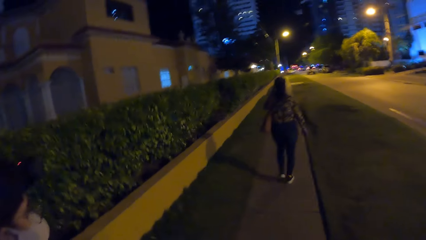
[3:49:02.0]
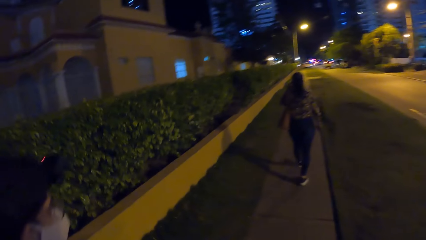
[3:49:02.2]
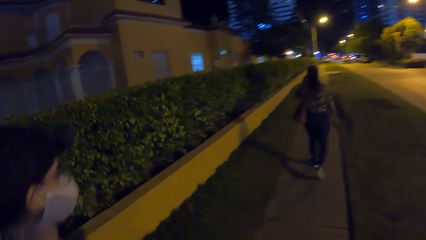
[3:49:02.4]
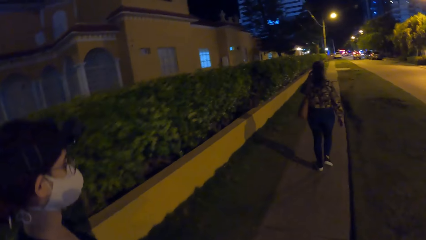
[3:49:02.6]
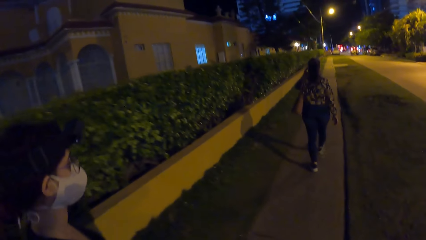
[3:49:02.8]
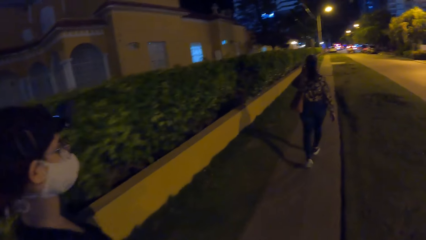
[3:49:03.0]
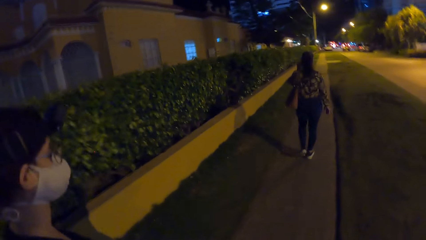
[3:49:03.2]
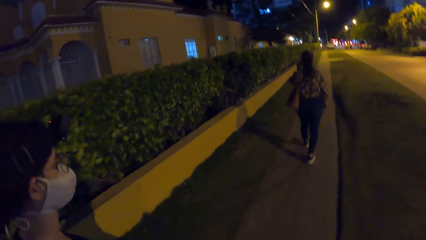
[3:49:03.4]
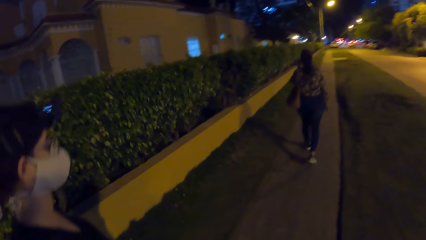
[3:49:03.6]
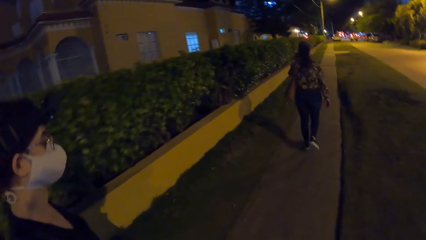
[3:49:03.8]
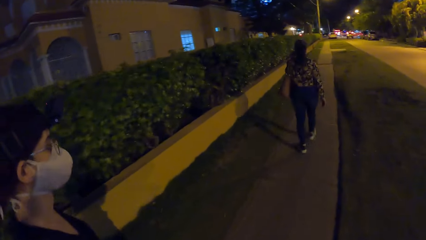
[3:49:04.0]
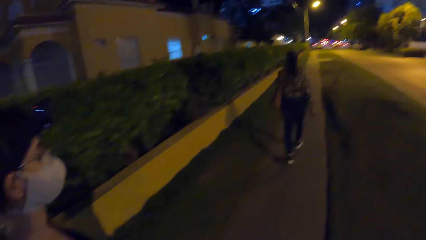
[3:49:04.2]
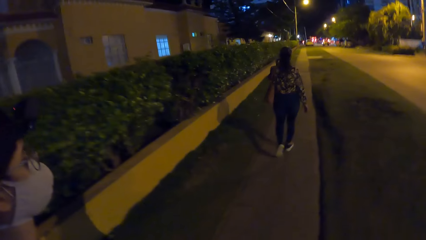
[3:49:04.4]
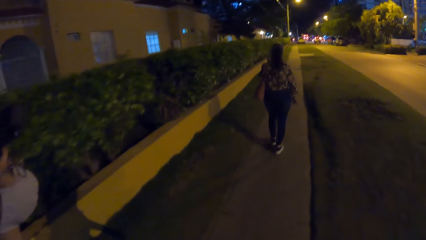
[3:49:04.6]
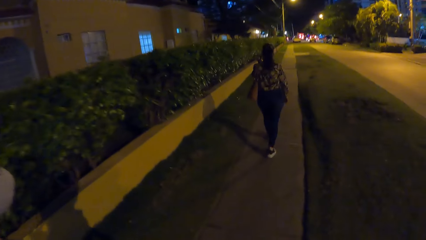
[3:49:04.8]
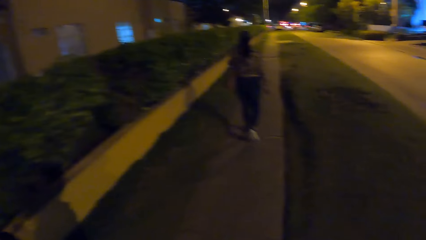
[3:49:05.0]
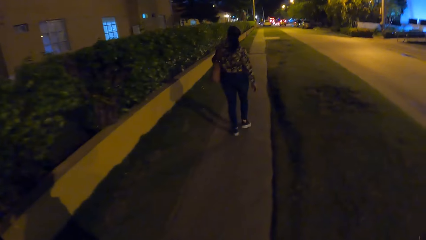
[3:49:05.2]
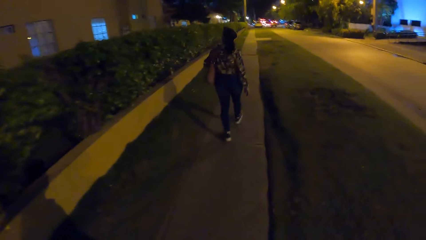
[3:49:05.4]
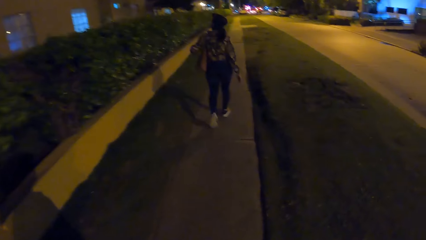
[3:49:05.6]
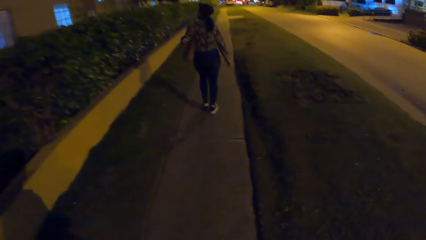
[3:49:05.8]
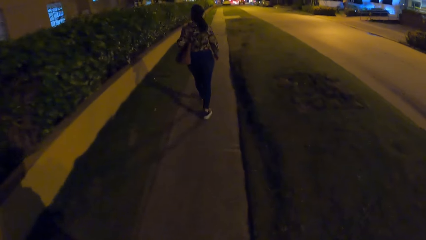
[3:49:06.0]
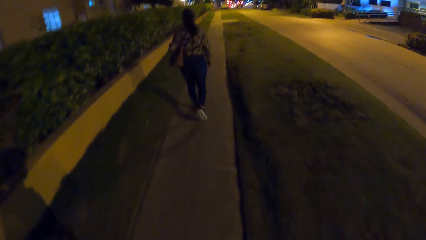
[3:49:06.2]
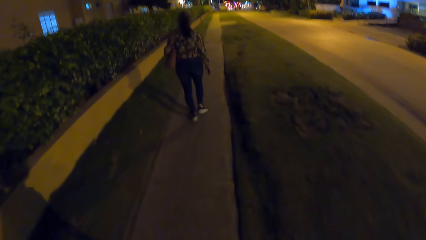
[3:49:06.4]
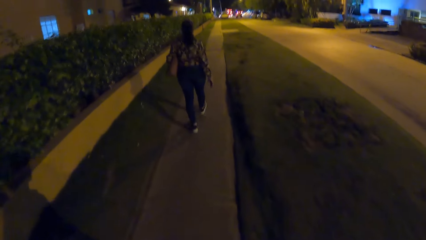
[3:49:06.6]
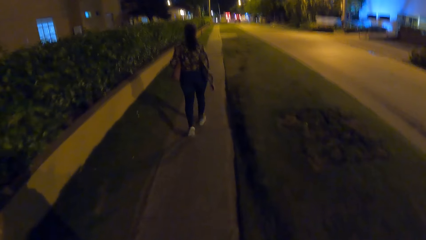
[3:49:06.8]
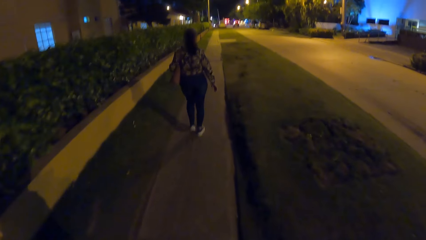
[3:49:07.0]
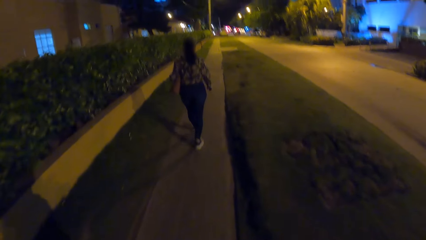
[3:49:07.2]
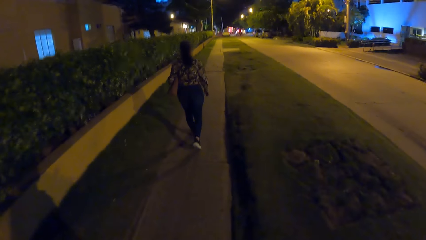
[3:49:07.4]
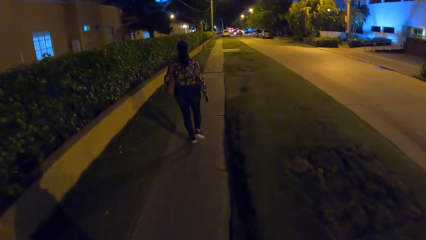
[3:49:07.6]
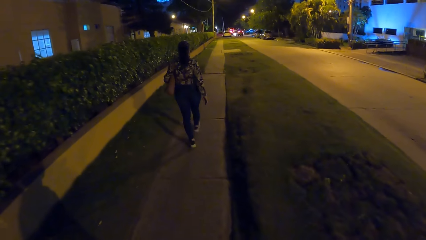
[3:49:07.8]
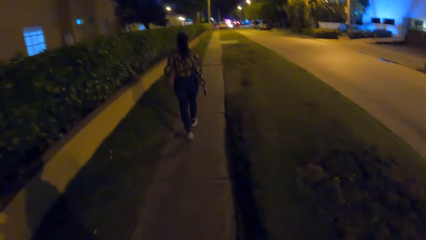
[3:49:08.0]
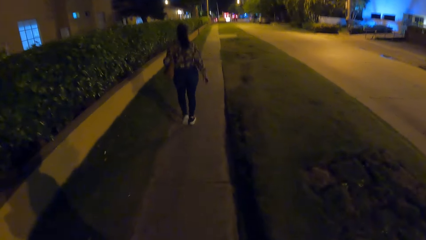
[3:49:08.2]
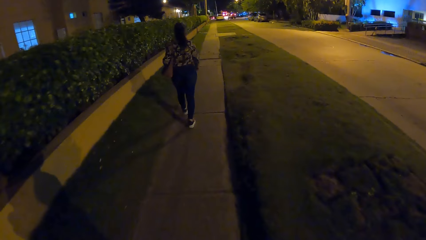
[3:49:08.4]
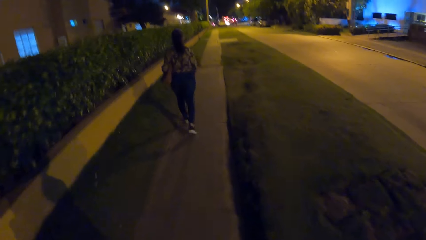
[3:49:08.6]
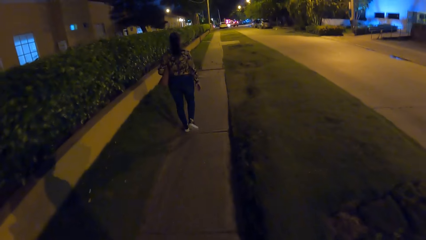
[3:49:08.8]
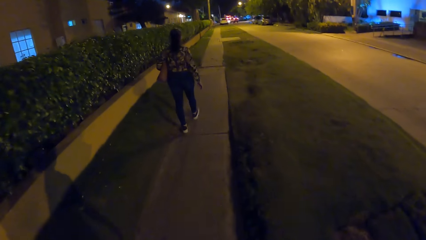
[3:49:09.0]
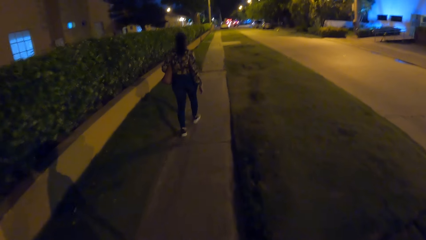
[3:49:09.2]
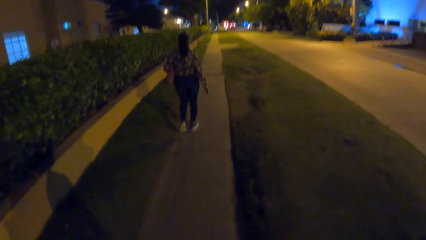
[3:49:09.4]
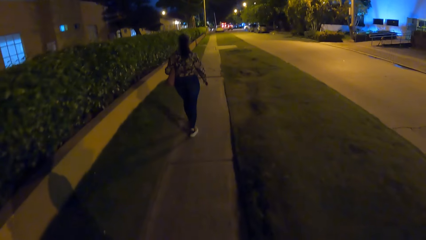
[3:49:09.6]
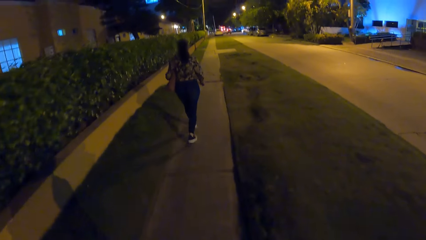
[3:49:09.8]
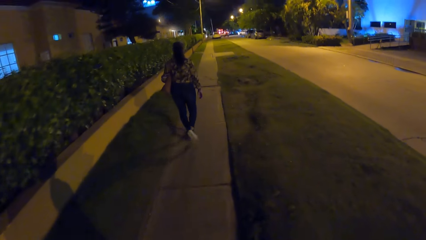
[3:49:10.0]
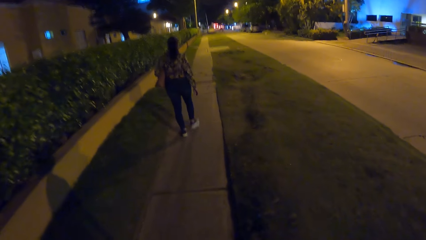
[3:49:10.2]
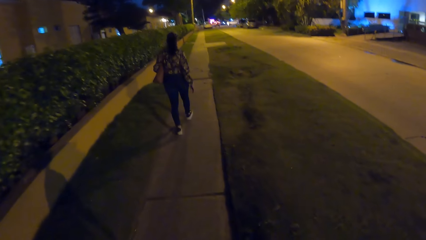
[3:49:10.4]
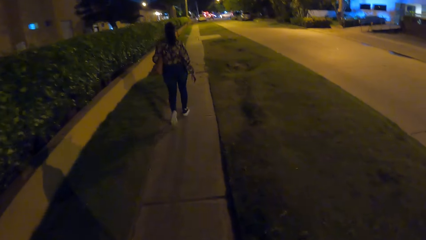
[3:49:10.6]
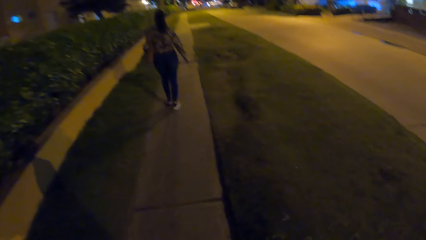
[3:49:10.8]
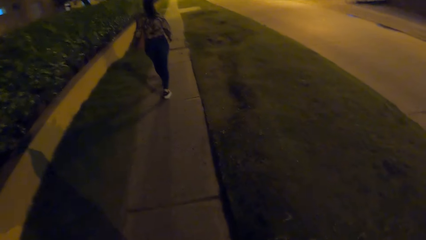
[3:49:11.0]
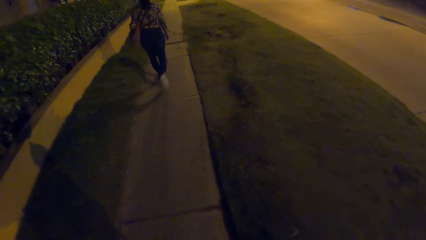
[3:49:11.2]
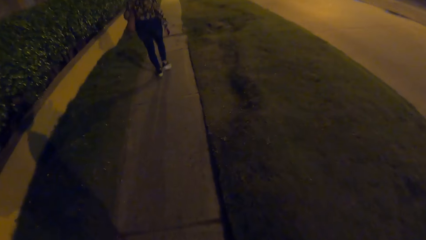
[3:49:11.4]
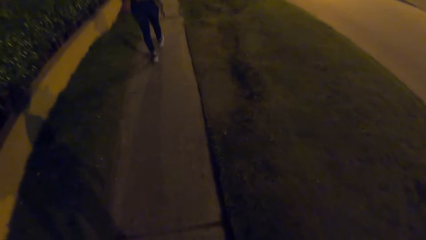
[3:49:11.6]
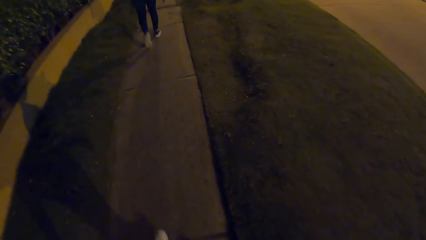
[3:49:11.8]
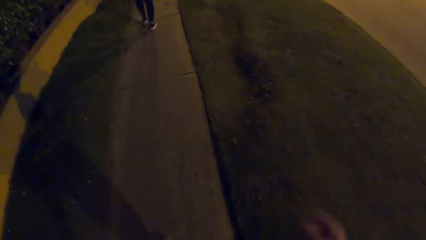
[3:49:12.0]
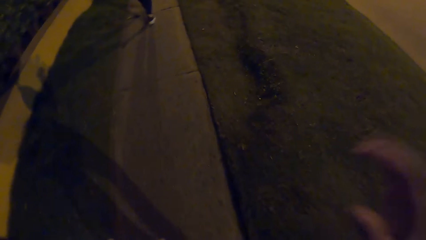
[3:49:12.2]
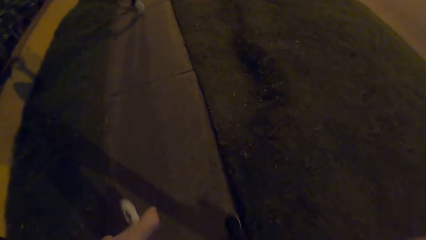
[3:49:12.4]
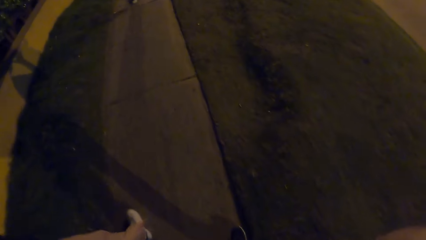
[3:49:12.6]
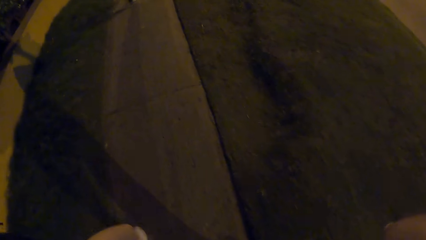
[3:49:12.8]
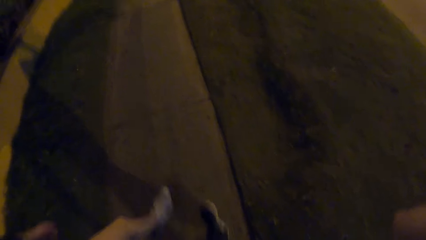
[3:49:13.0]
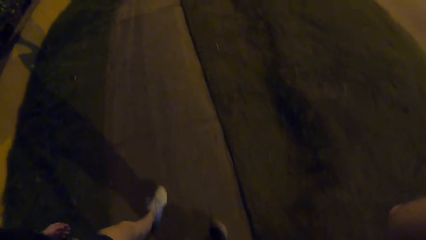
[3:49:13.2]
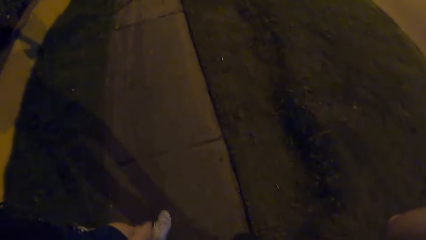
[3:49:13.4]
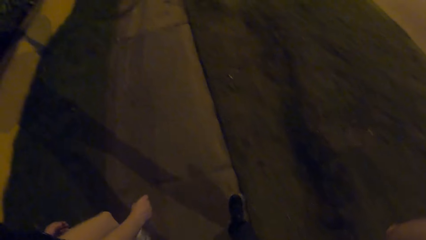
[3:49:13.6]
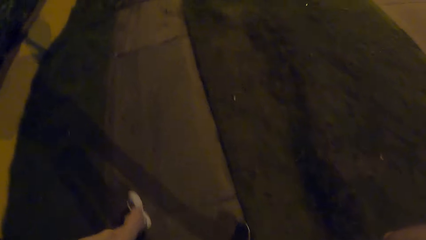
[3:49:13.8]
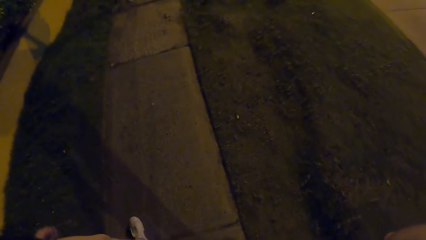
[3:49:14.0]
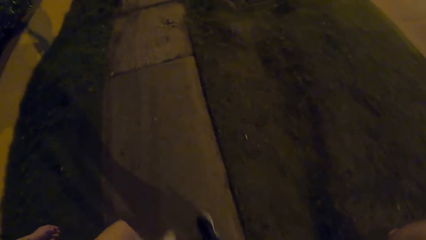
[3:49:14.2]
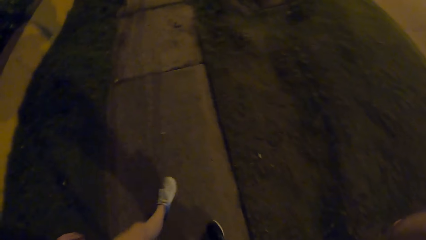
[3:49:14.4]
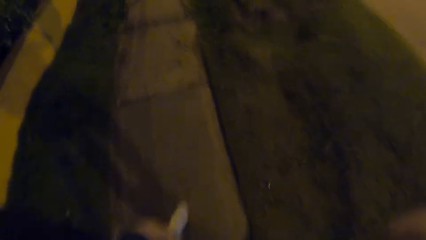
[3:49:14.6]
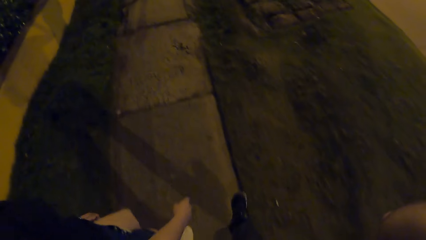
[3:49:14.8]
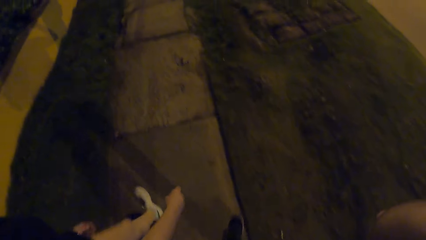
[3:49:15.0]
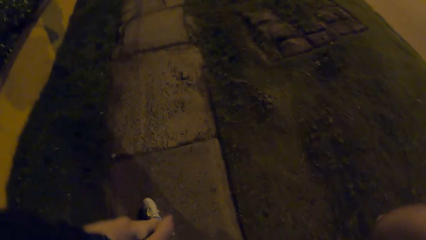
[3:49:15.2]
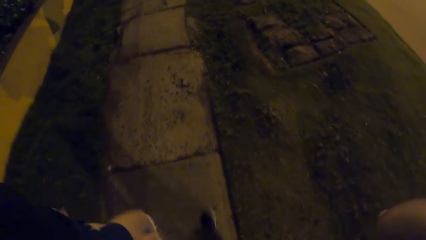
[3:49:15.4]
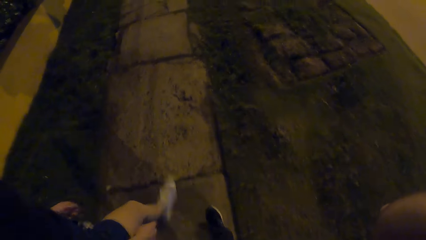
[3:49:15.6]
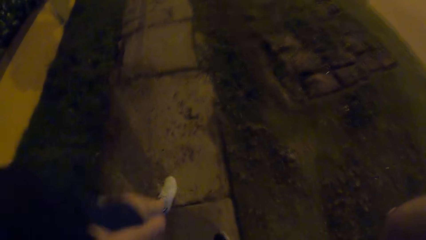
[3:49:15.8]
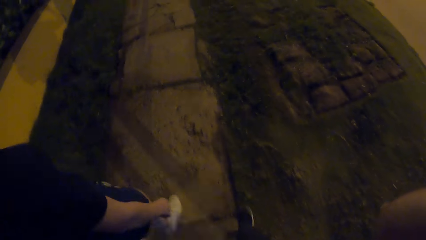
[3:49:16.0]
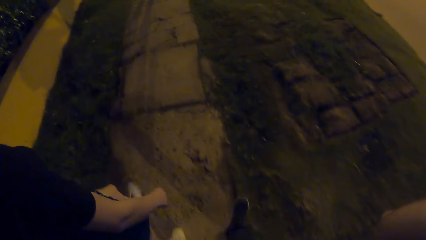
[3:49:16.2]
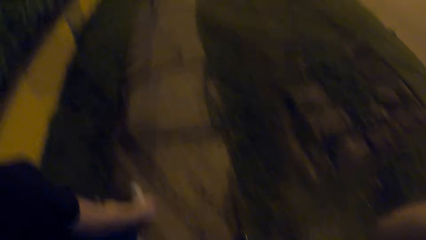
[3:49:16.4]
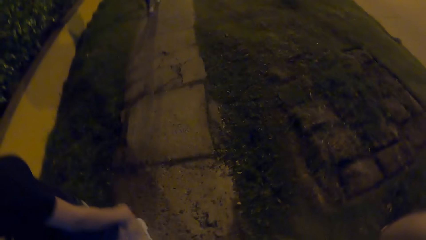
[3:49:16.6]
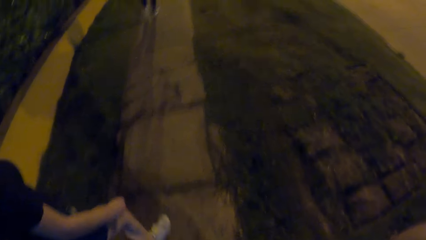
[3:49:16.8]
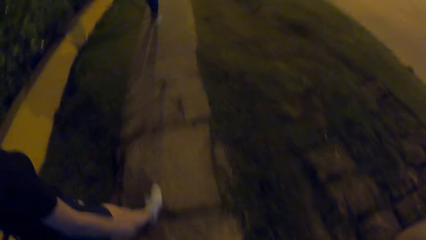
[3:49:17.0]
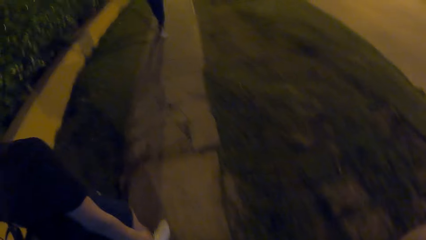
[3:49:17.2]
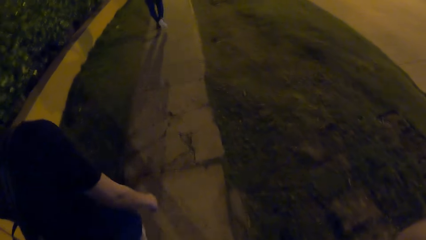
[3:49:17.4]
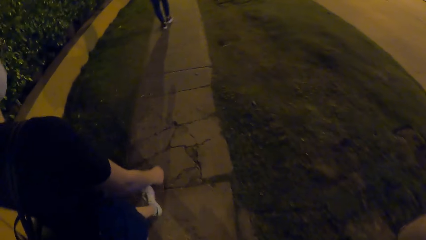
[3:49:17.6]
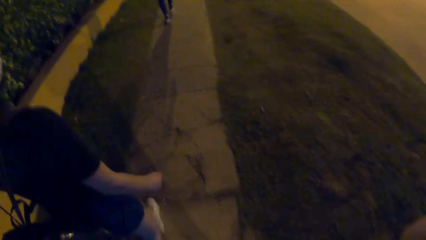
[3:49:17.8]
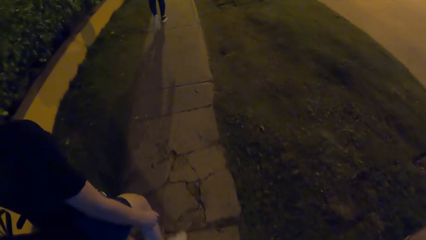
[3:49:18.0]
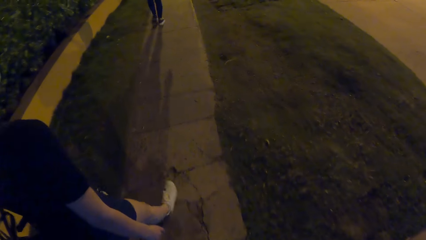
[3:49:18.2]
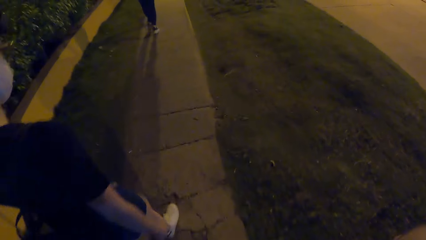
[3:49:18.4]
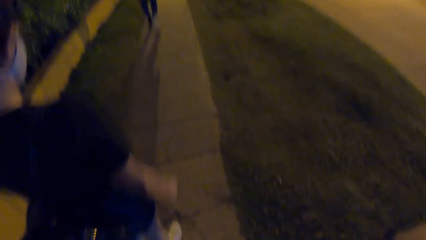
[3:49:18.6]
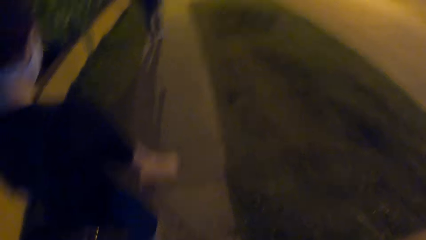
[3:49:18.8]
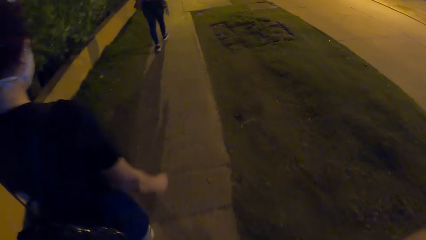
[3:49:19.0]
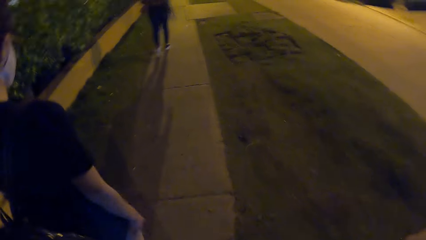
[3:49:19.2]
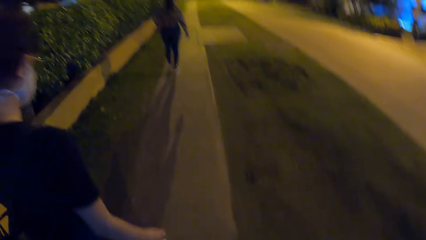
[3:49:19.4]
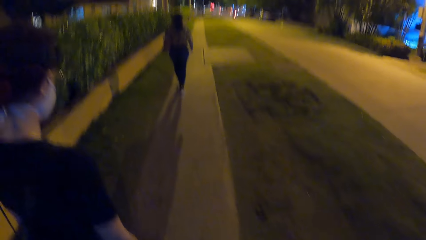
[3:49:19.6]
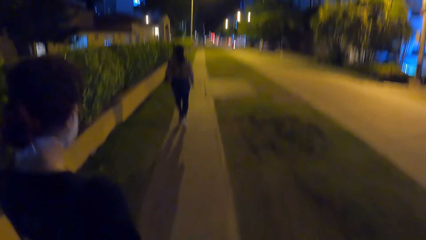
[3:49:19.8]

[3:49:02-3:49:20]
The camera wearer looks at a woman. They walk on a pavement. They move a hand. They adjust a camera. They look at the woman.
